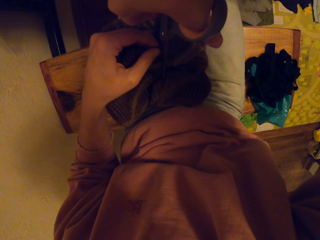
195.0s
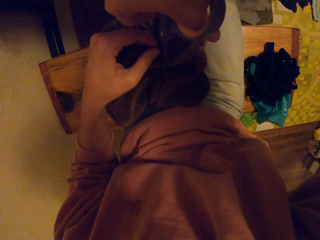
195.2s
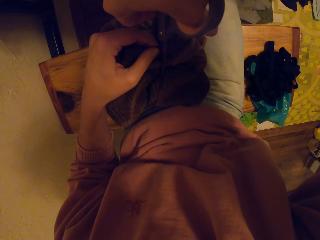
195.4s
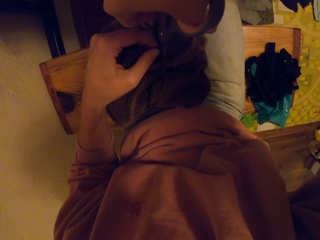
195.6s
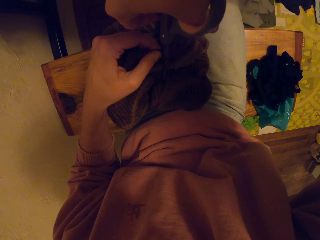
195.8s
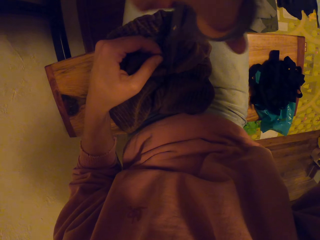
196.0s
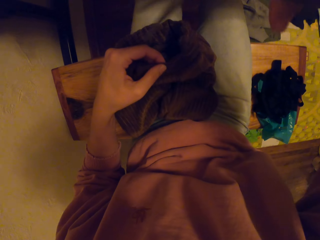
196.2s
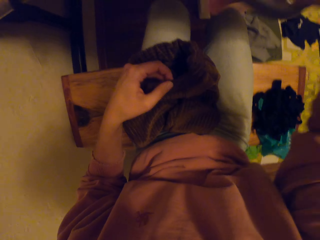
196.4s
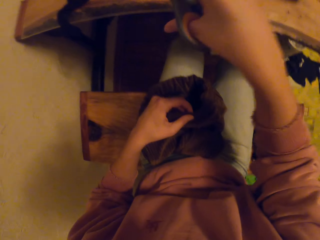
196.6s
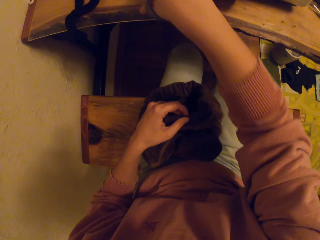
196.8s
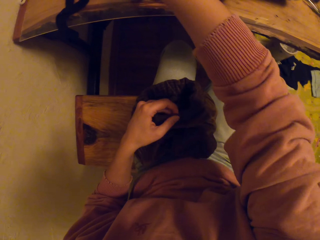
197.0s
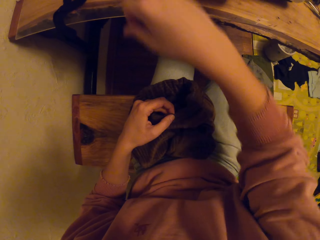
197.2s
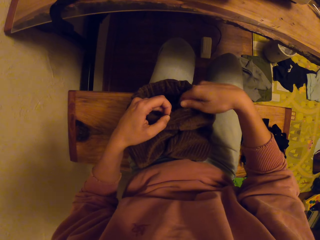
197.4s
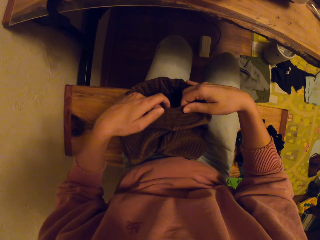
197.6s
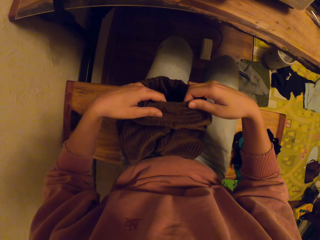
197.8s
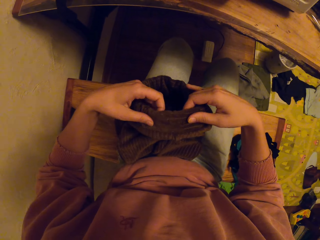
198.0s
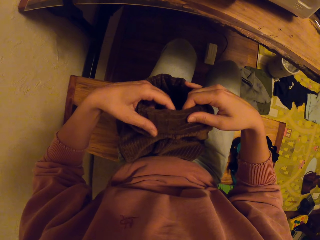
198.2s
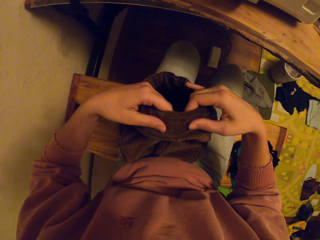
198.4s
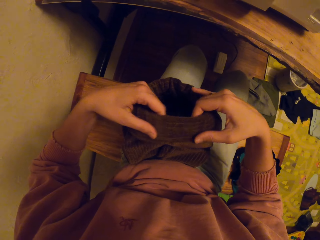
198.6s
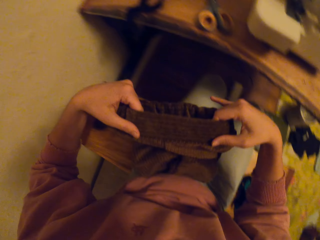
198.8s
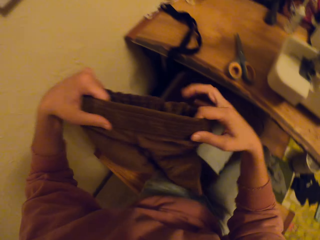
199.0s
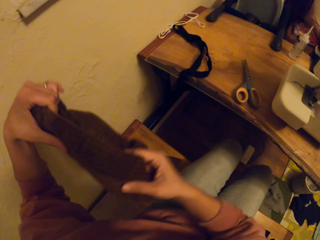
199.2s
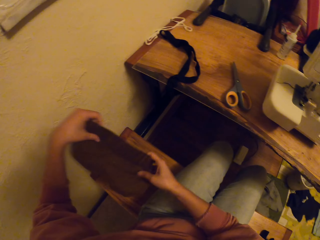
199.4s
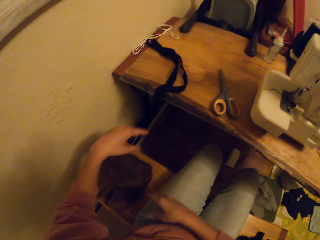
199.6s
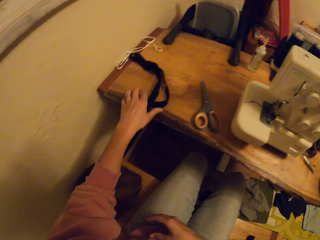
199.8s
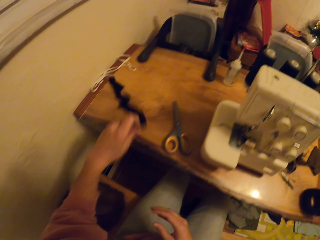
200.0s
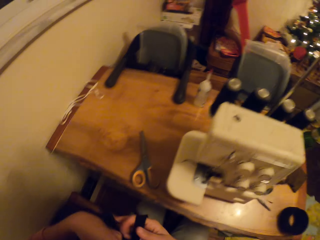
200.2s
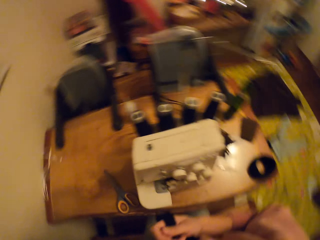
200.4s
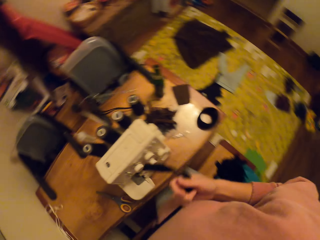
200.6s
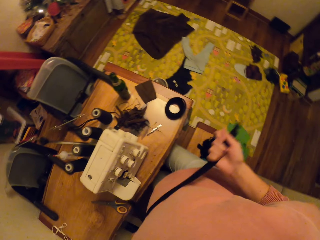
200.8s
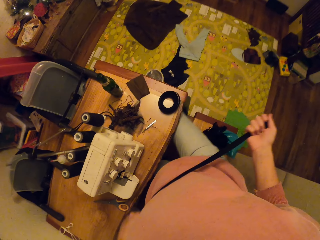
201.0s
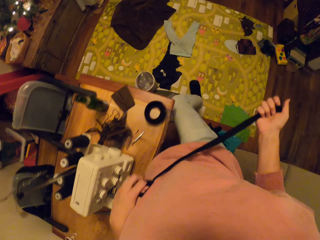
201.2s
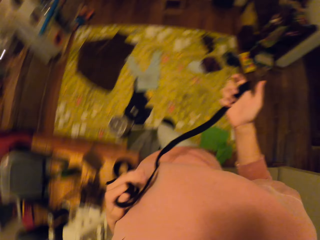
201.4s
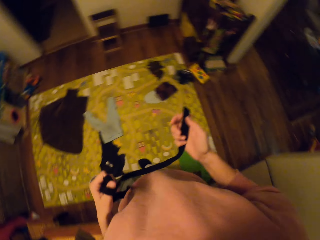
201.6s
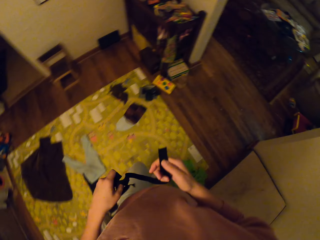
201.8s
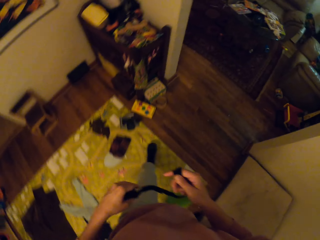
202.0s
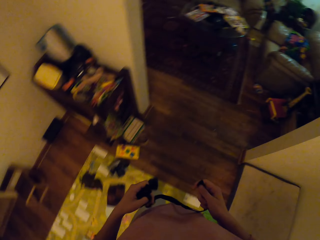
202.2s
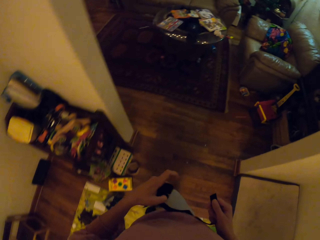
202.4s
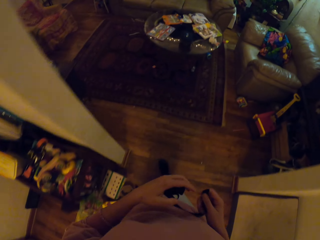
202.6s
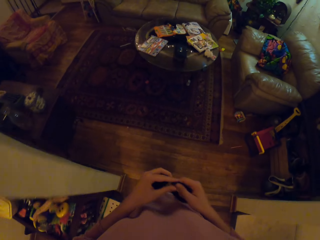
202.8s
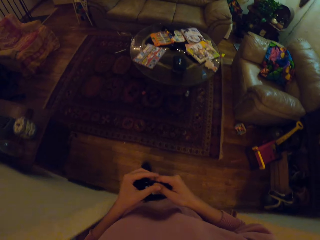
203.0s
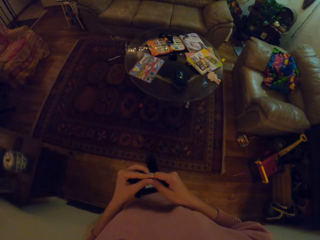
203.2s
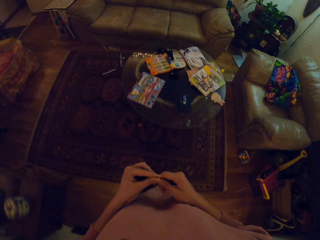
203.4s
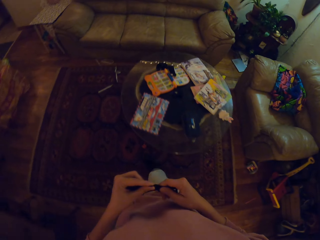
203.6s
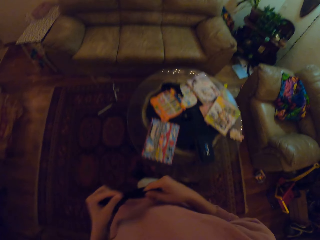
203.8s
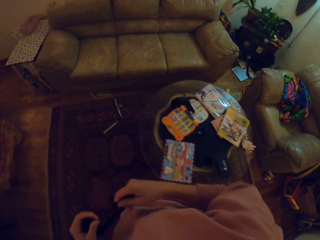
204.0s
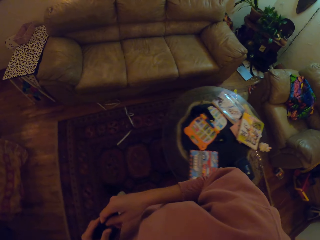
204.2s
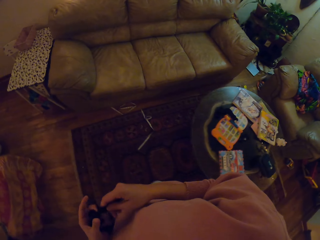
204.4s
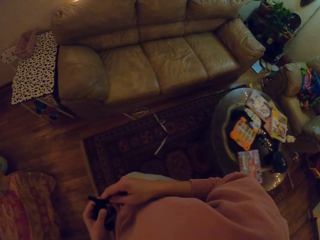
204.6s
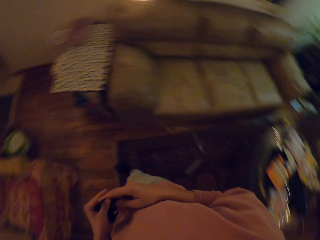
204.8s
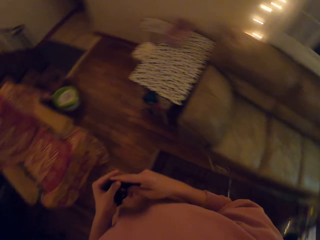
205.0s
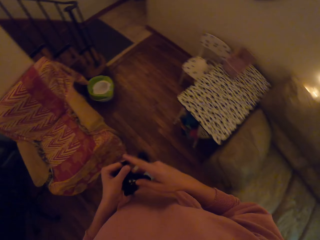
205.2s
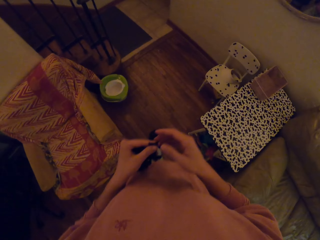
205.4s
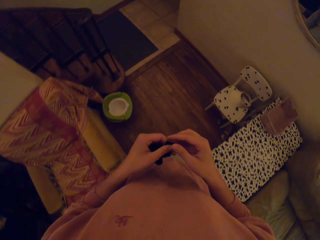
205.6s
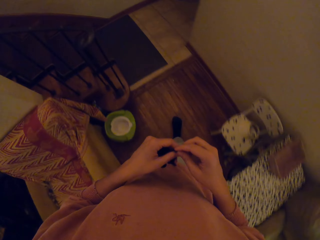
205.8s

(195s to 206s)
The camera wearer cuts the cloth, puts down the scissors and puts the trouser down. They take the yarn cord or cloth string on the table. They walk around.

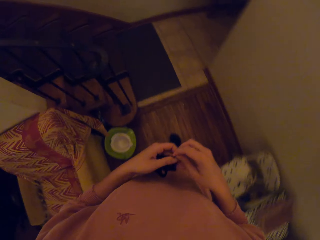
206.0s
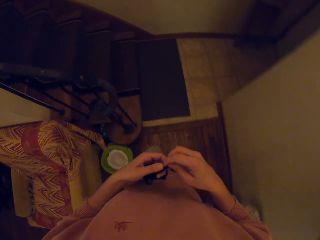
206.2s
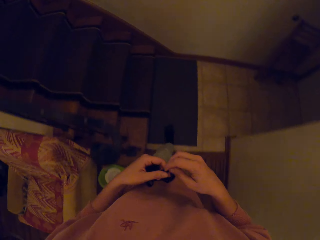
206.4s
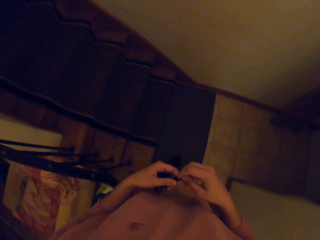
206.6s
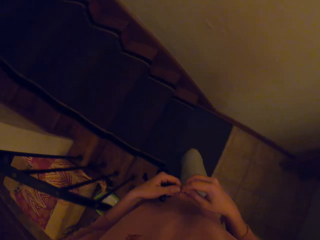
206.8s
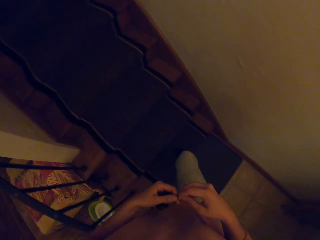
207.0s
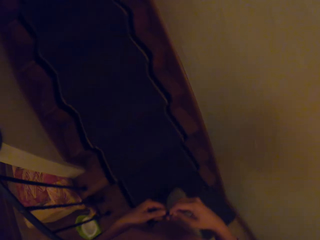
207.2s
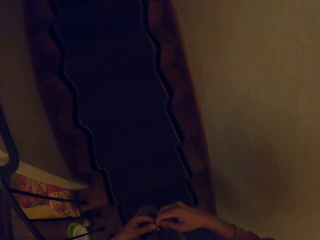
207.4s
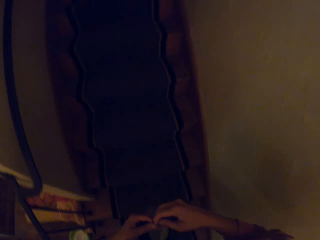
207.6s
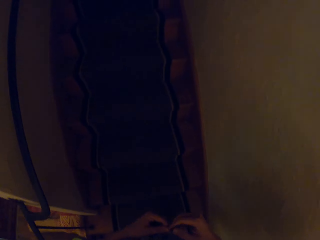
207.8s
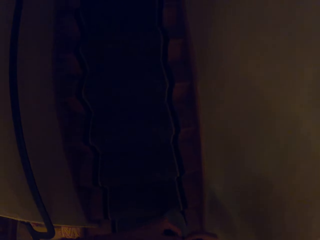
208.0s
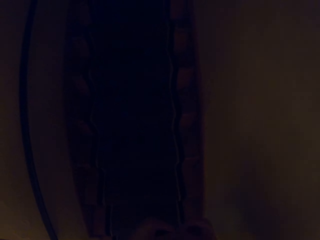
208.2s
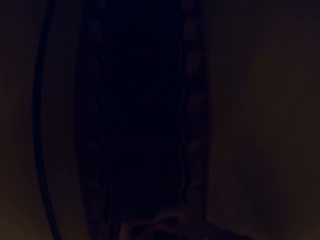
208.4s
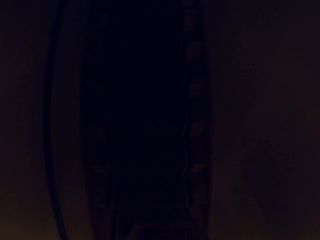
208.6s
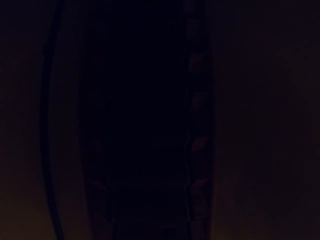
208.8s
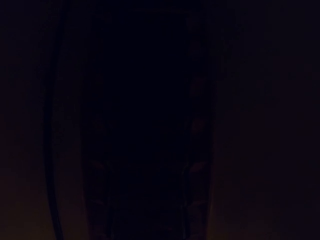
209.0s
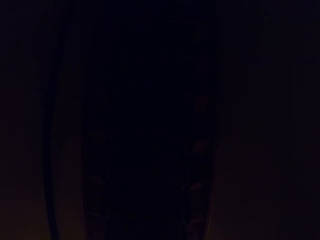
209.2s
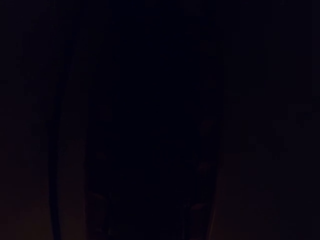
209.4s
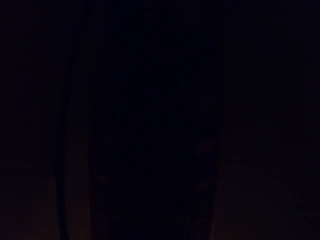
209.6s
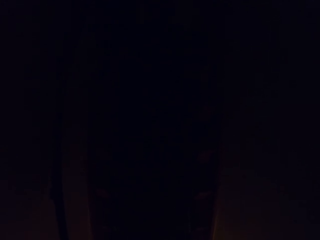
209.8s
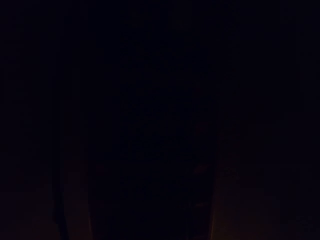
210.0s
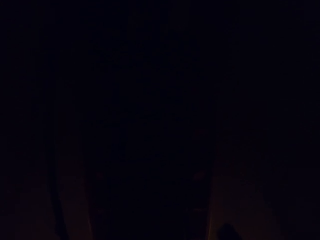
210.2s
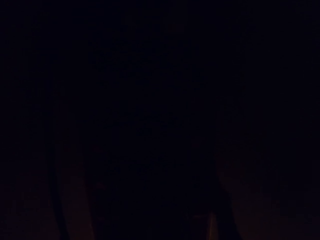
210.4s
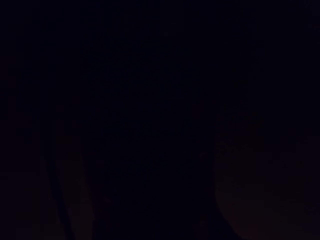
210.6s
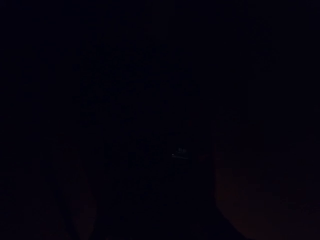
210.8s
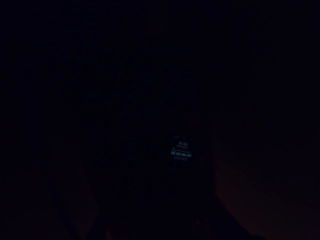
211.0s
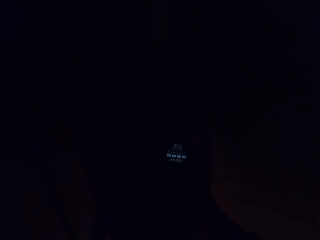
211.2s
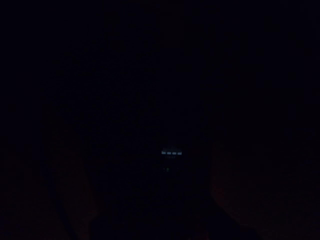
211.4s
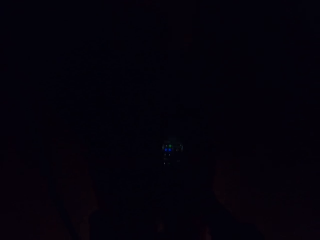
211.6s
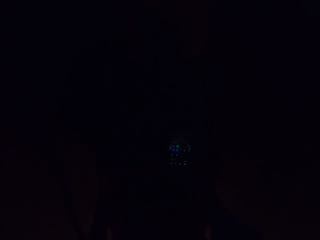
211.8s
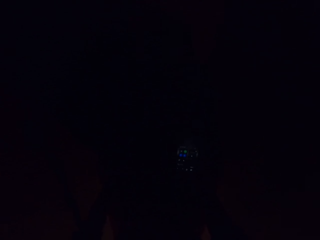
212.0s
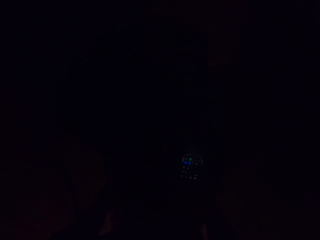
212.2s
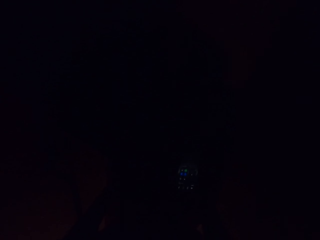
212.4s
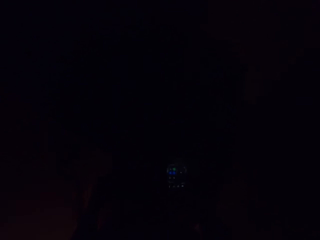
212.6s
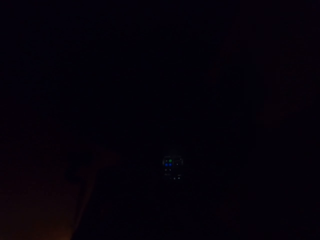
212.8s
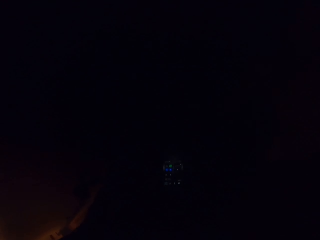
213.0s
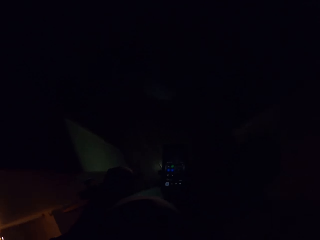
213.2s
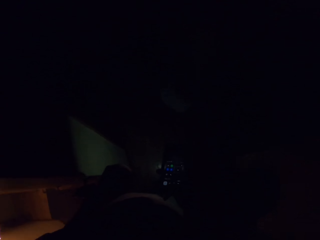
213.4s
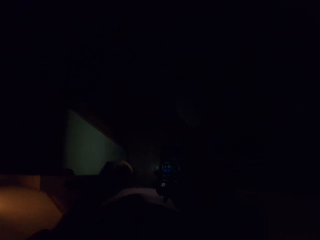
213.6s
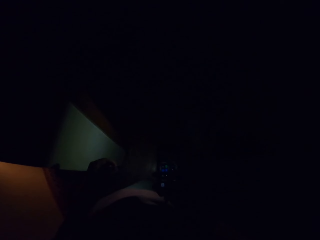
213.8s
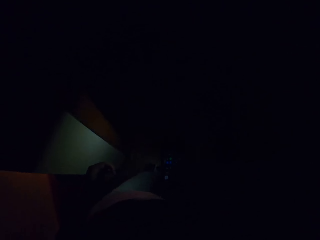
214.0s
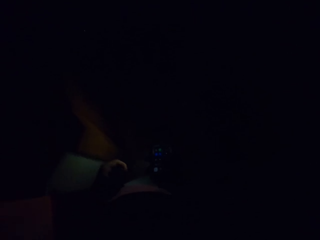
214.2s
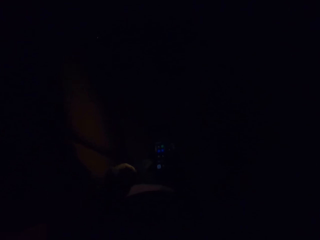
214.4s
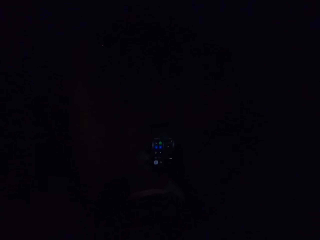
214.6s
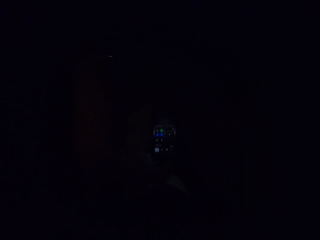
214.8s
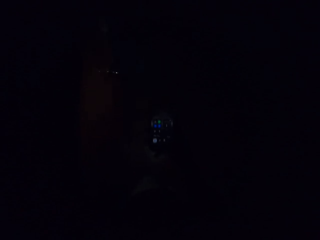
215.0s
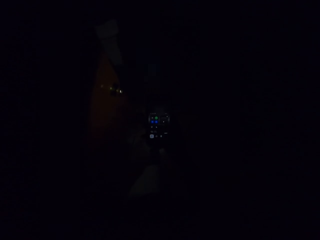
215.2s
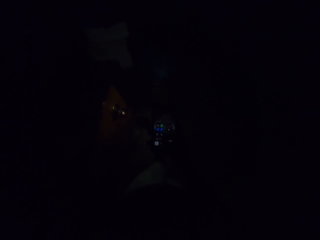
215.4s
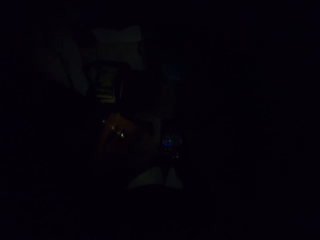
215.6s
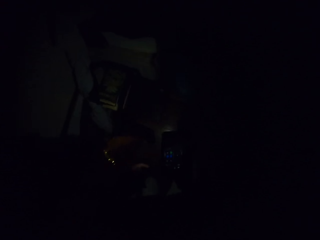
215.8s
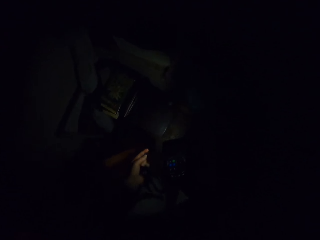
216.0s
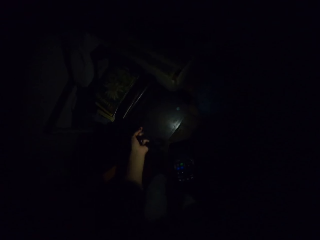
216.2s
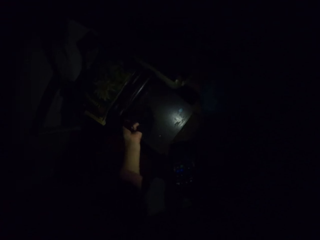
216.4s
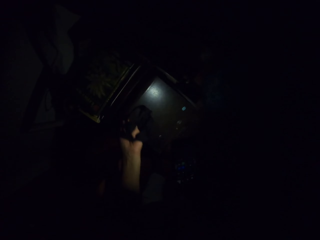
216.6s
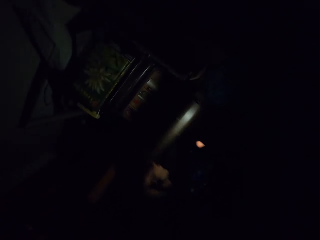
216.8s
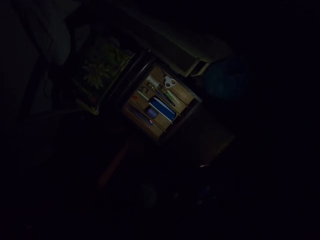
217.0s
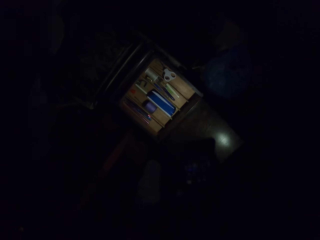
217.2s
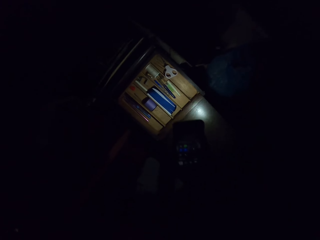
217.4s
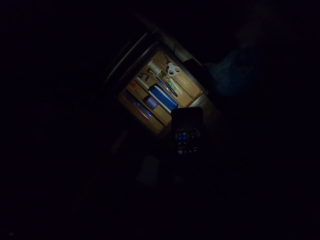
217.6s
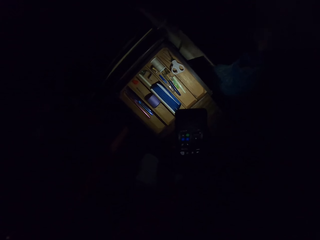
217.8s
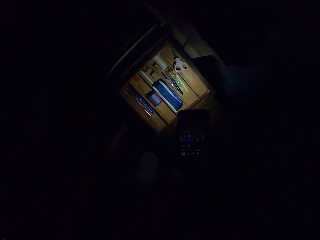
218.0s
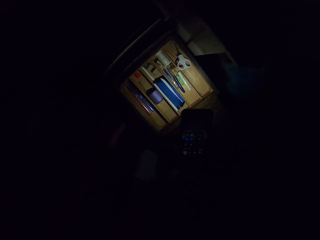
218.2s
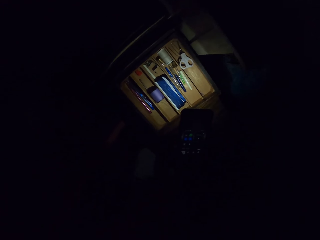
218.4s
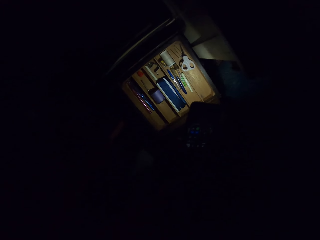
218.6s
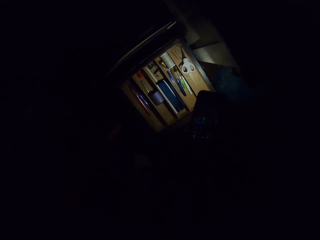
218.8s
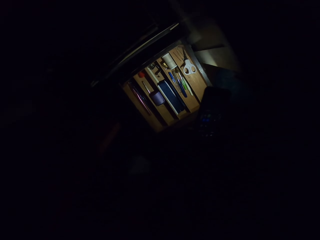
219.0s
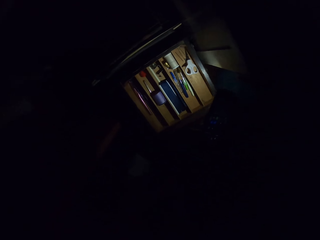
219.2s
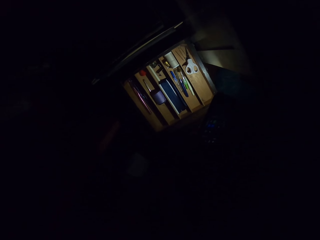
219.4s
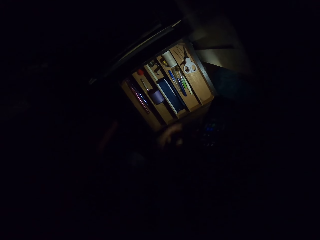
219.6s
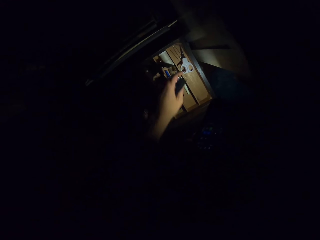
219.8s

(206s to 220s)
The camera wearer walks up the stairs. They walk in the darkness. They dial on the phone. They scroll the phone. They open a drawer.
